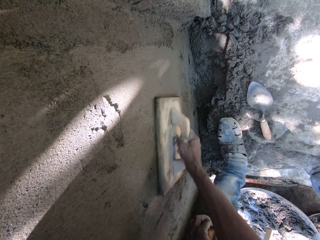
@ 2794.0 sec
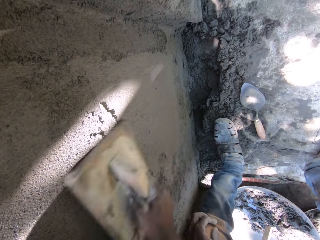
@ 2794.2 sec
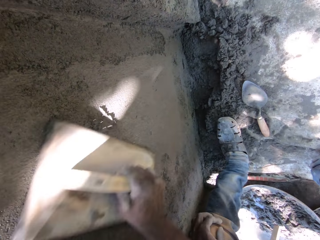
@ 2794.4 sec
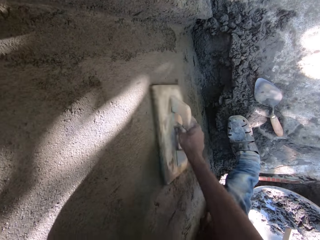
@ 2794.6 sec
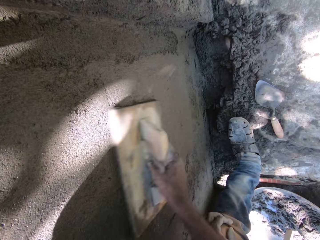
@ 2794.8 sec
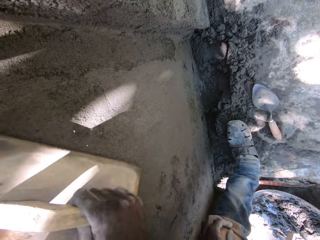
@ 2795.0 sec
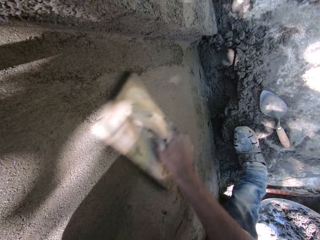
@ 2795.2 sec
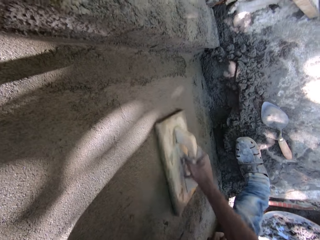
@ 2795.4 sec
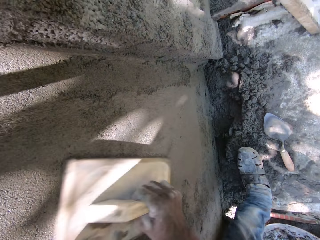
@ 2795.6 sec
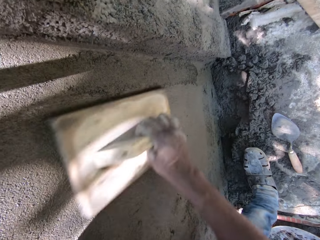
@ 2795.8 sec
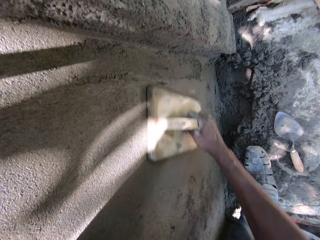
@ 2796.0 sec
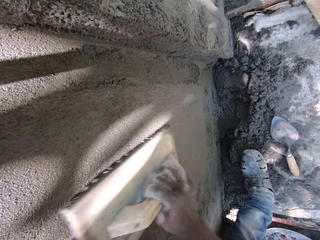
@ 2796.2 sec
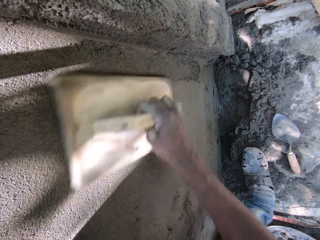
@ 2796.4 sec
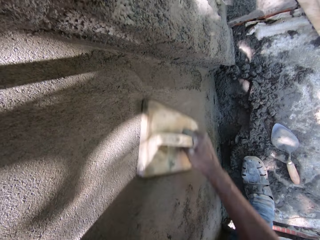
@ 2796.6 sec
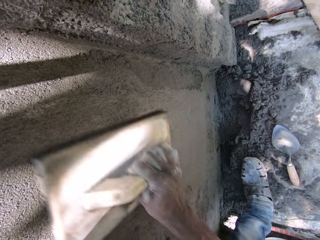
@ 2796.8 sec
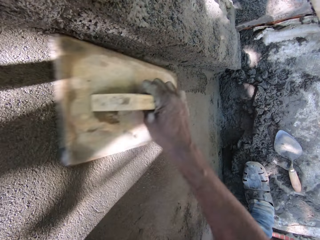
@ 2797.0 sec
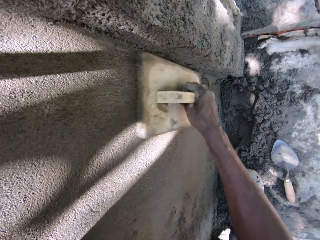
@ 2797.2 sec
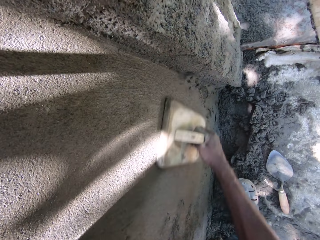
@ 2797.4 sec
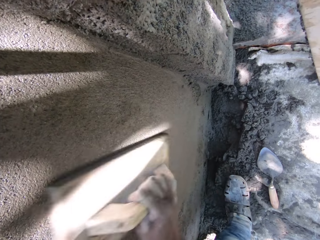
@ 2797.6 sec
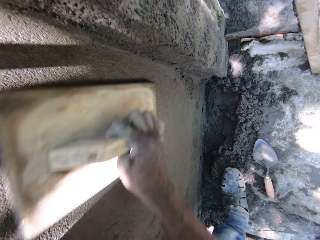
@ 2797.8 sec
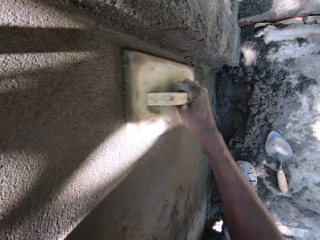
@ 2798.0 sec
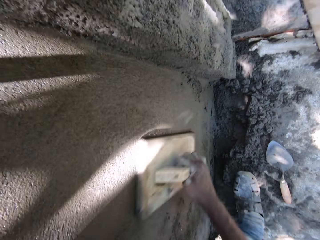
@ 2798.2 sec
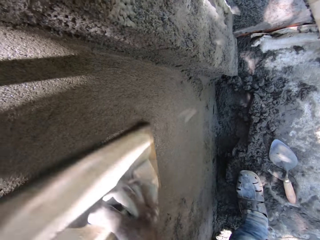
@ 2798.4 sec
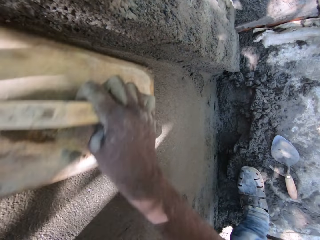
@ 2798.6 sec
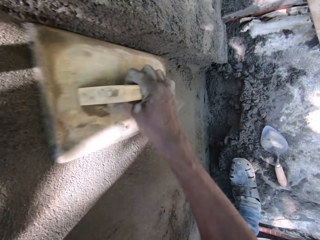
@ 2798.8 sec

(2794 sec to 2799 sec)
The camera wearer makes a smooth finish on the plastered wall with a wooden float.

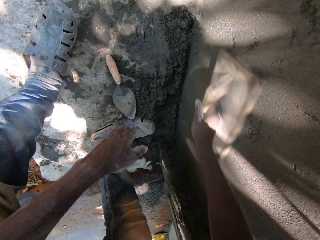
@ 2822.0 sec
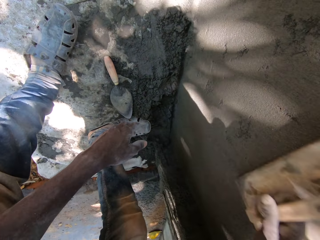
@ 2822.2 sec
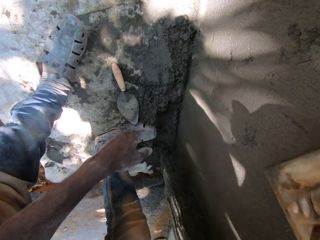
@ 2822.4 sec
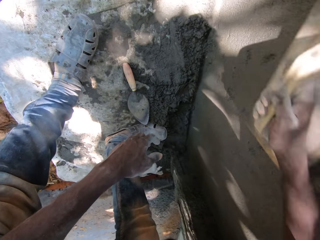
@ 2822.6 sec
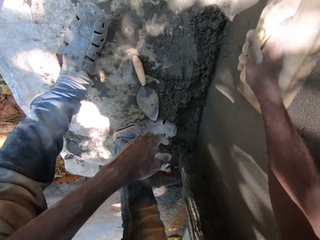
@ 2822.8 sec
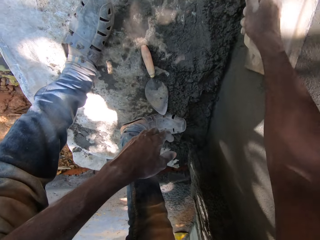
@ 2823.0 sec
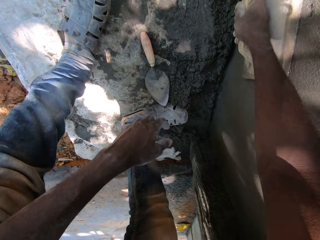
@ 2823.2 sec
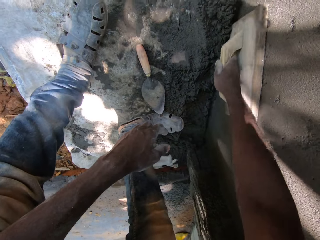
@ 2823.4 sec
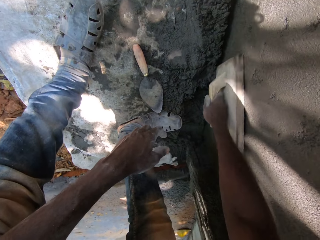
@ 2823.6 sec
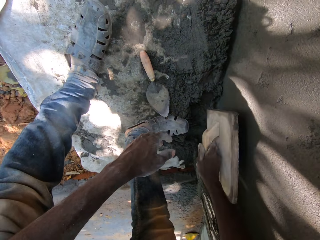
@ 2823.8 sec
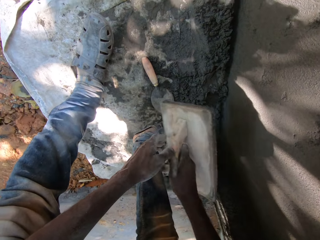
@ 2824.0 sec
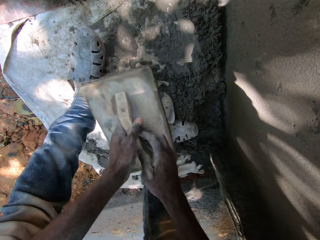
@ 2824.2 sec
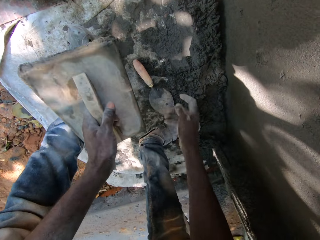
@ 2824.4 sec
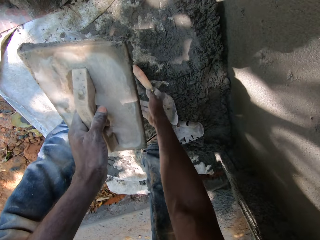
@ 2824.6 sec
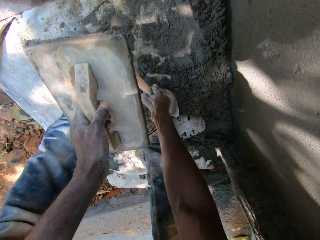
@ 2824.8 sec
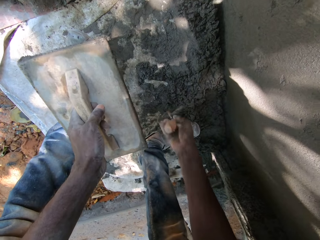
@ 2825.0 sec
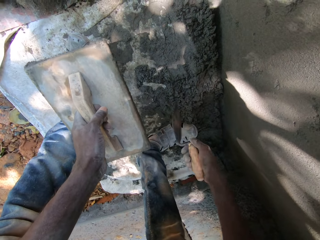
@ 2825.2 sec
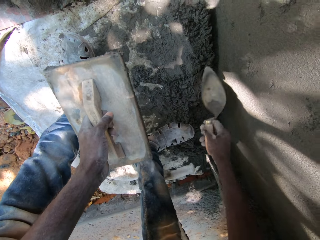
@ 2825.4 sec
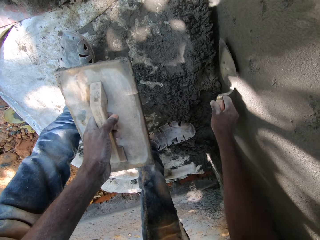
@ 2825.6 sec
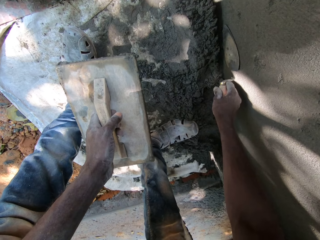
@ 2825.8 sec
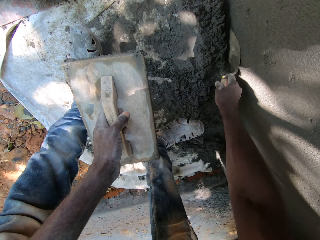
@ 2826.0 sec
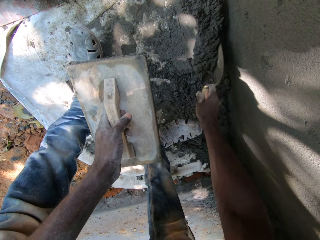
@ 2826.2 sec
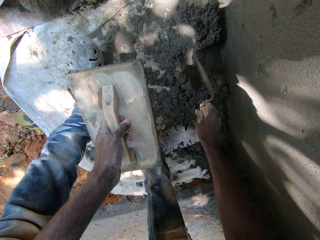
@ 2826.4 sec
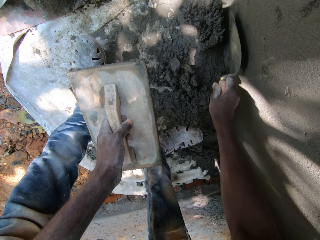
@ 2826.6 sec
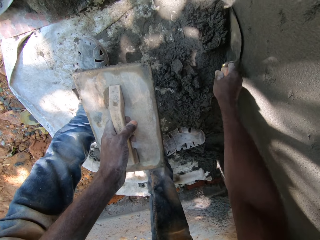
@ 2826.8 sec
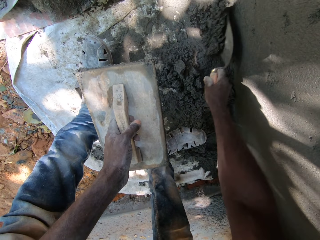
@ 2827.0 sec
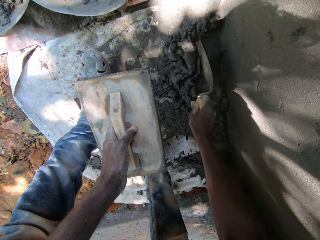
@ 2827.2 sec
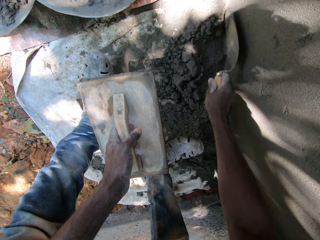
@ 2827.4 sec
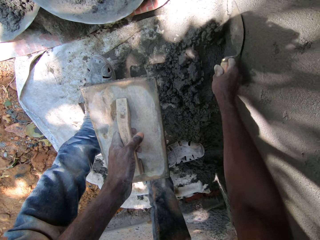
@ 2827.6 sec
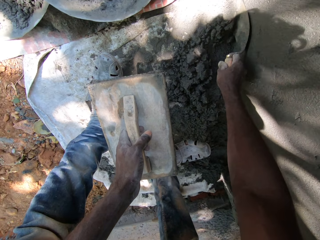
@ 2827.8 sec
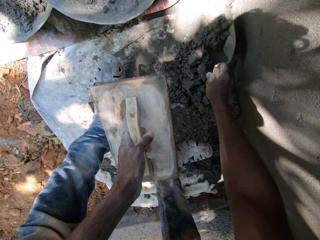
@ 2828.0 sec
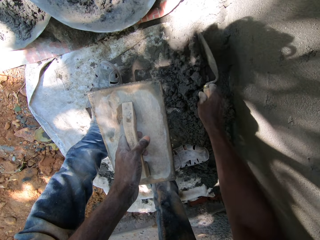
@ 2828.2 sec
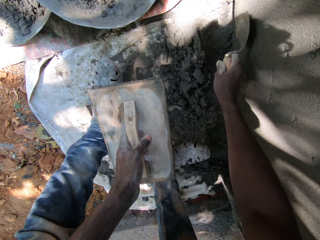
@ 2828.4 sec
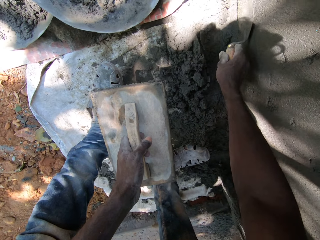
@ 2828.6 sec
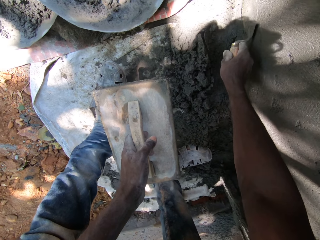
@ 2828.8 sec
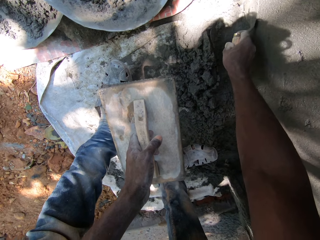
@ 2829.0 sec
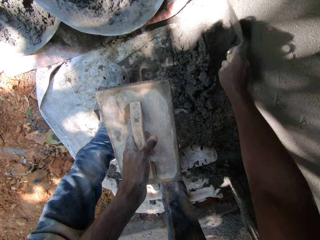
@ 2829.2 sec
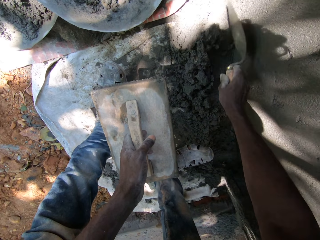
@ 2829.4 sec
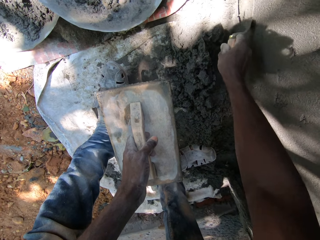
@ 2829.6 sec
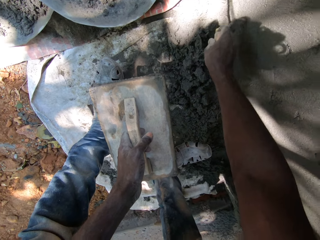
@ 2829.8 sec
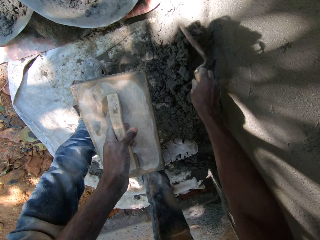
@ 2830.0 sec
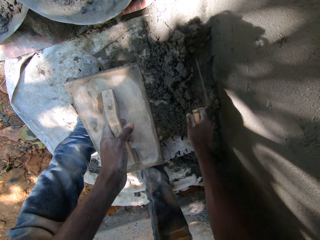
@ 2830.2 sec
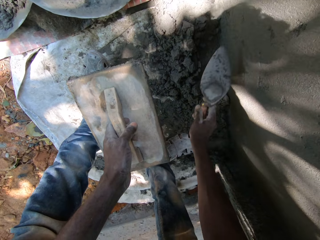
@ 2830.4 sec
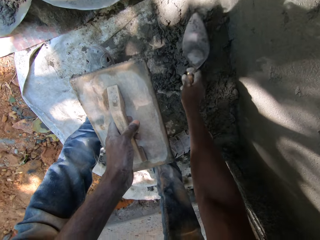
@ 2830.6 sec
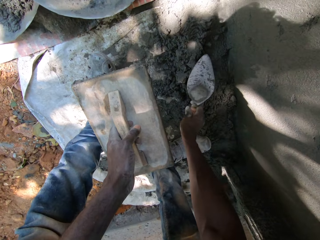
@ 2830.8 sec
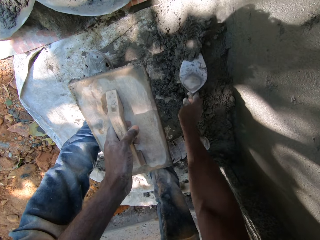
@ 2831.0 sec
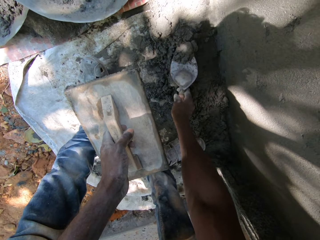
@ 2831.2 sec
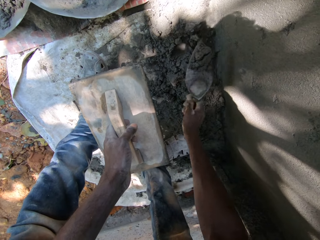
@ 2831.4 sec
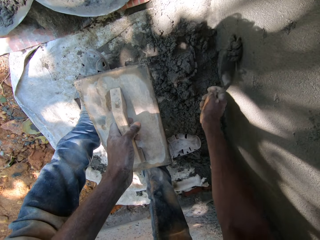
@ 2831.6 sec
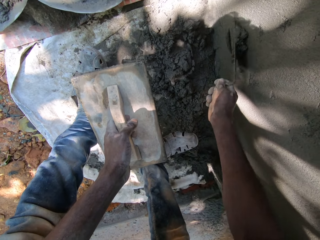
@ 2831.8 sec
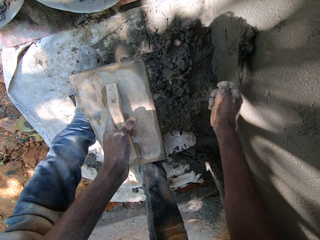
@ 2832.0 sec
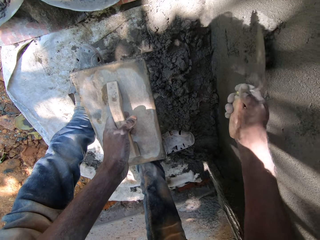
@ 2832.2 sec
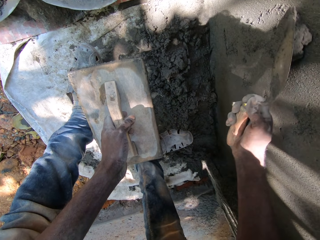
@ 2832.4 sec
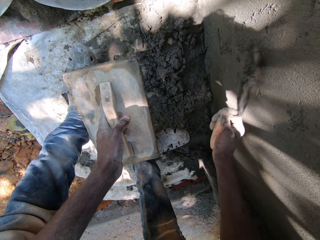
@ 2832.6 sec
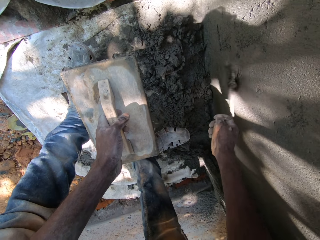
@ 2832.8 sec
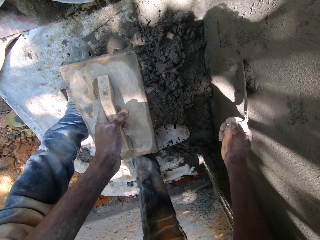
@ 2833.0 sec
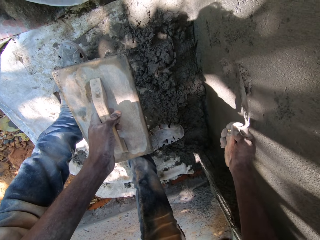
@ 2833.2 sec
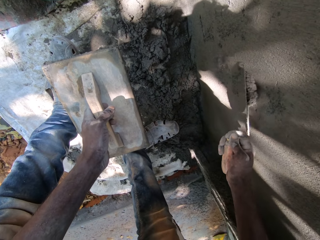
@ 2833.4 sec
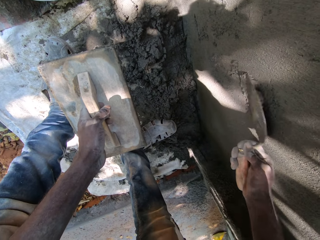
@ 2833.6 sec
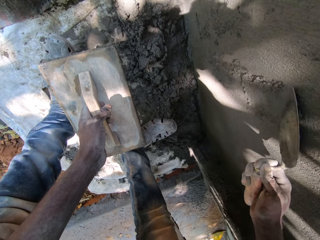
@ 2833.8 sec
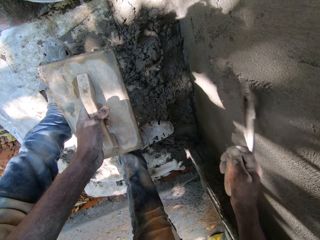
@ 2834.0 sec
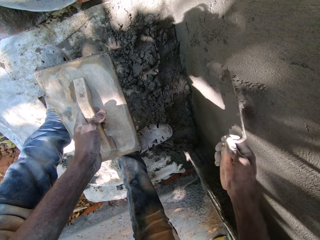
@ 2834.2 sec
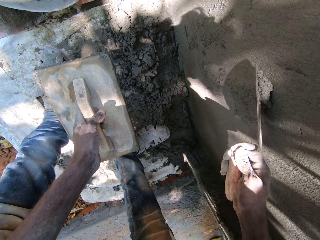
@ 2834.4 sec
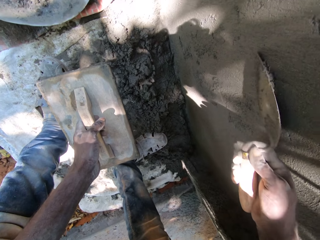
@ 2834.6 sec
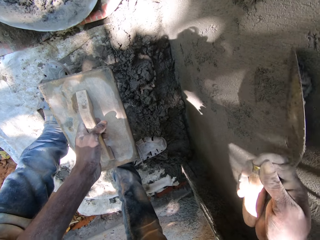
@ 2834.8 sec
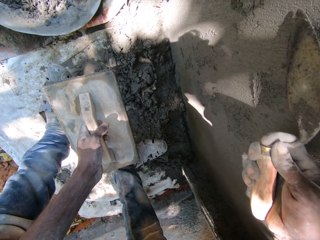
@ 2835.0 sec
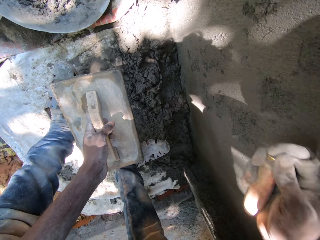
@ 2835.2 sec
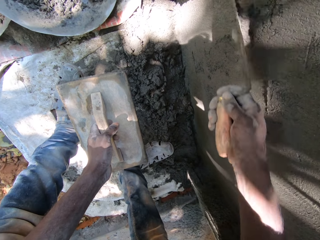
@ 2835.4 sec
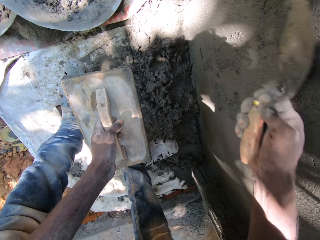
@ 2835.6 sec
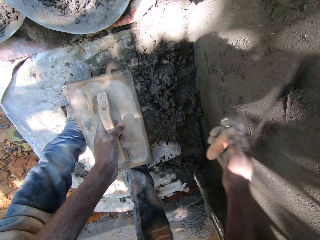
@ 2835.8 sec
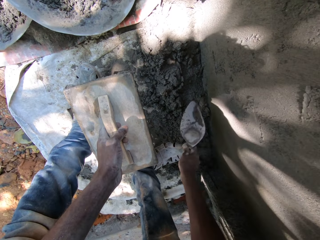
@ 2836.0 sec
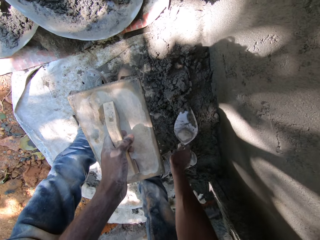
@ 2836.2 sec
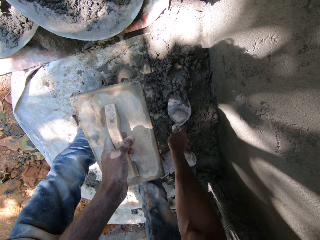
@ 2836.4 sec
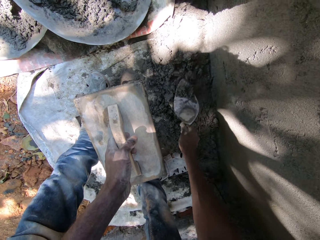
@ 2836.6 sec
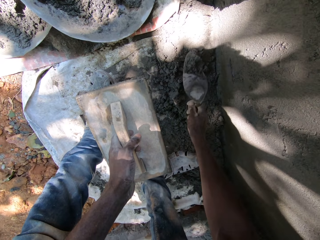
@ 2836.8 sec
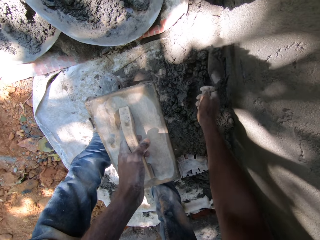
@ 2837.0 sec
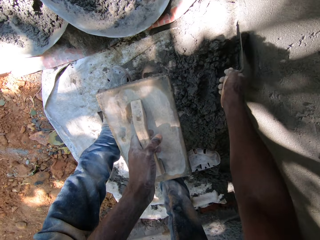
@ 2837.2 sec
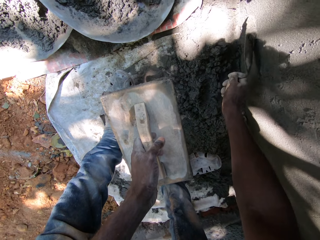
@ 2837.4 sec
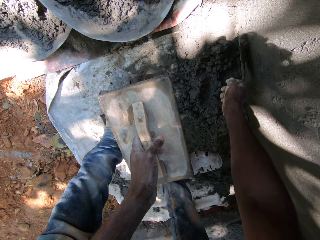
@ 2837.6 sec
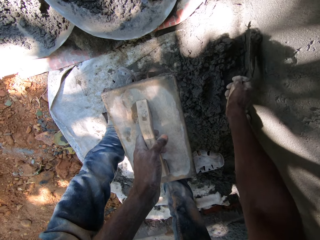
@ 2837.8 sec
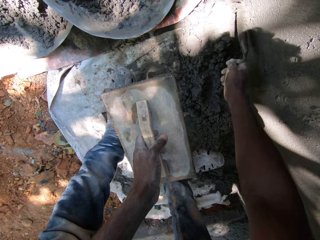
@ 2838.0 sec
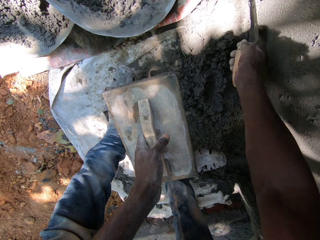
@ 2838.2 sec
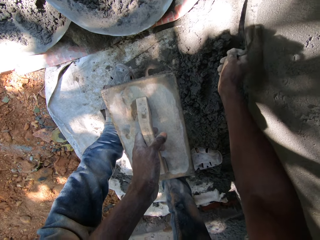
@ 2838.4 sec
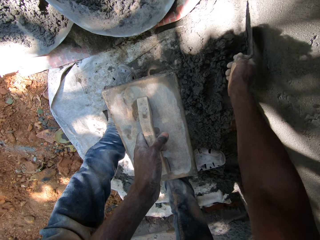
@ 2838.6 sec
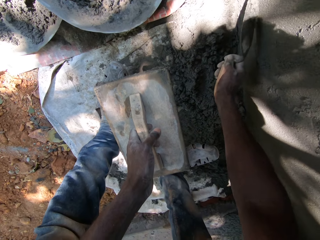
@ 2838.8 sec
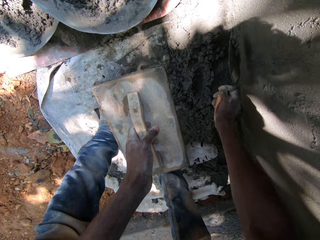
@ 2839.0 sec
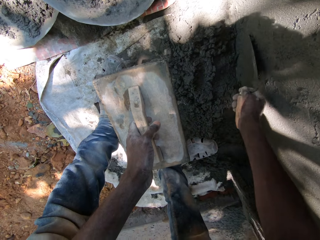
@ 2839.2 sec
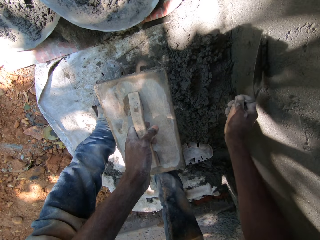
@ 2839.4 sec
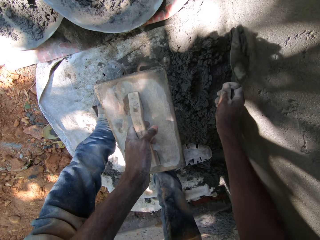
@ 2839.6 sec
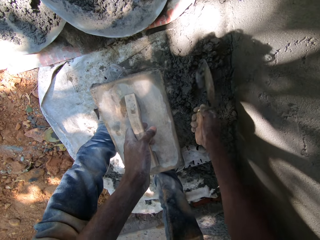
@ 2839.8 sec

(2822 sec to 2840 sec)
The camera wearer passes the trowel from his right hand to his left hand. He picks the trowel from the ground with his right hand. He moves the cement on the ground with the trowel in his right hand. He picks cement from the ground with the trowel in his right hand. He puts cement on the plastered wall and smoothens with the trowel in his right hand. He picks cement from the ground with the trowel in his right hand. He puts cement on the plastered wall and smoothens with the trowel in his right hand.
